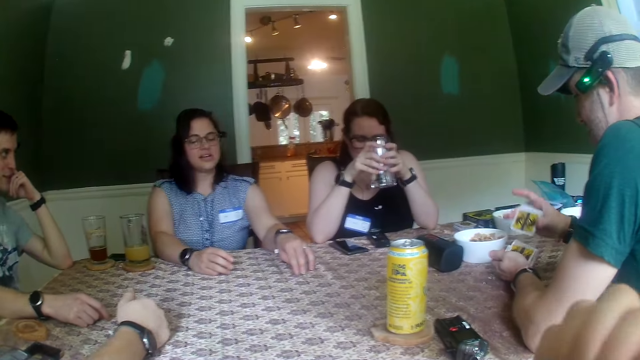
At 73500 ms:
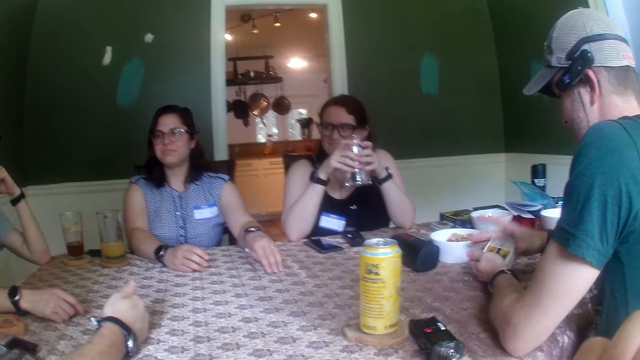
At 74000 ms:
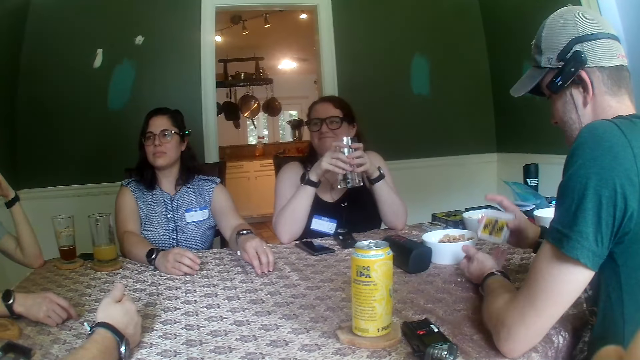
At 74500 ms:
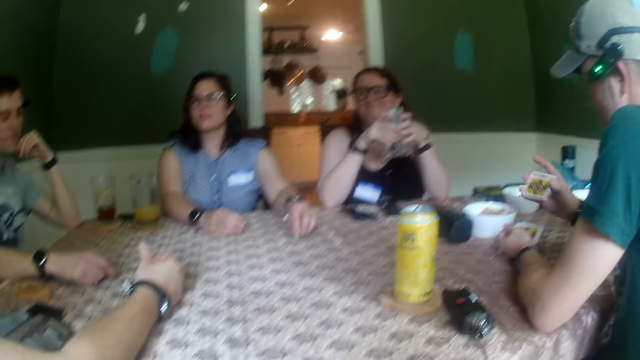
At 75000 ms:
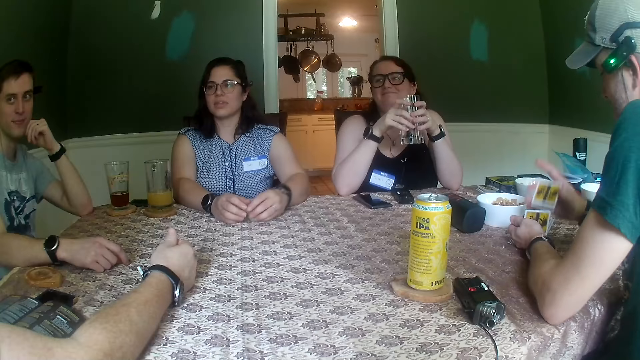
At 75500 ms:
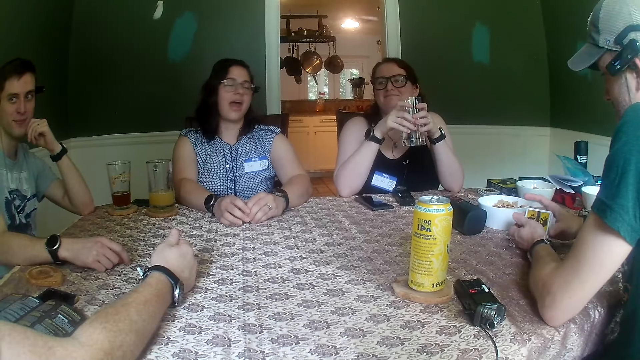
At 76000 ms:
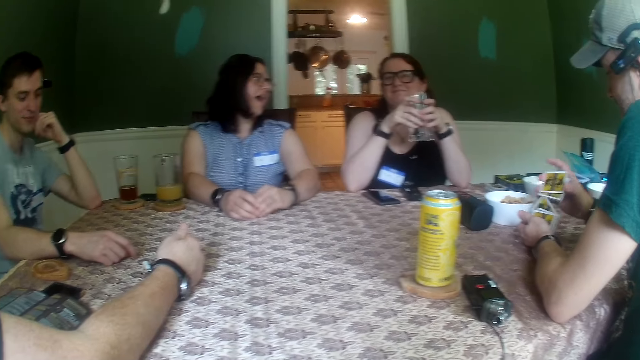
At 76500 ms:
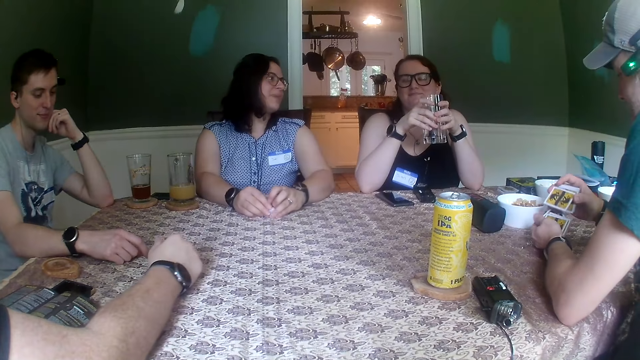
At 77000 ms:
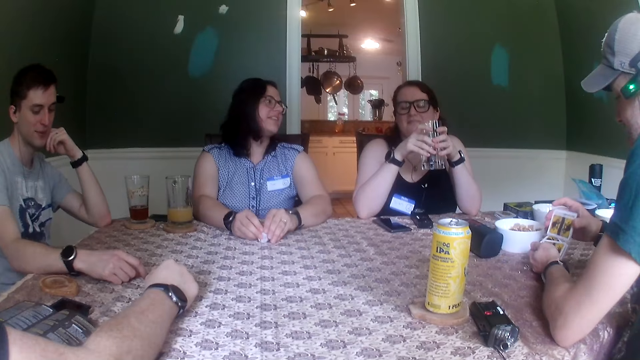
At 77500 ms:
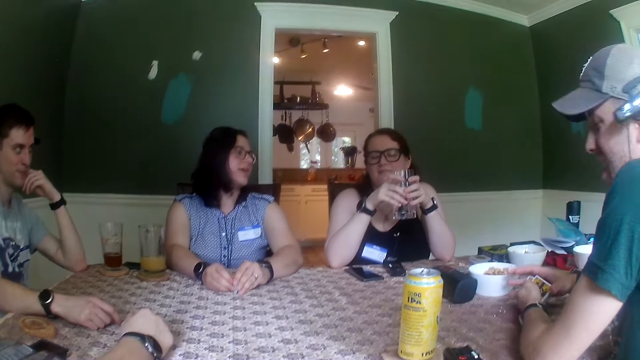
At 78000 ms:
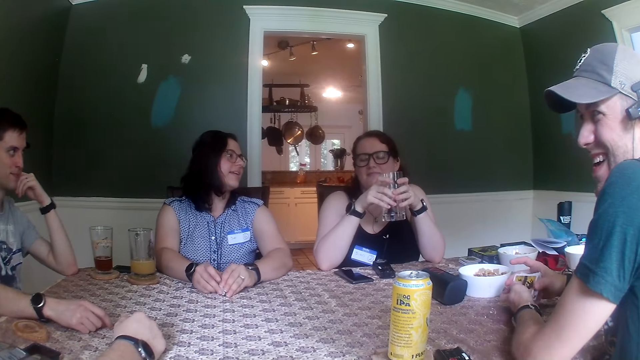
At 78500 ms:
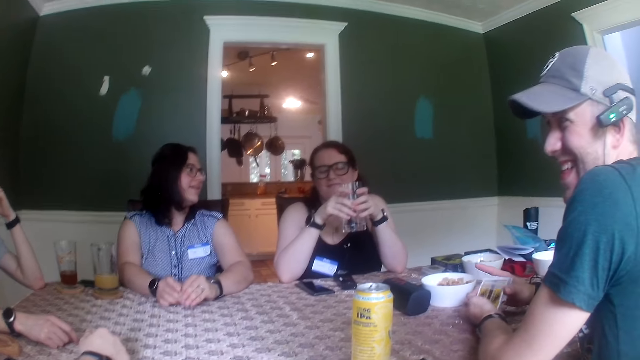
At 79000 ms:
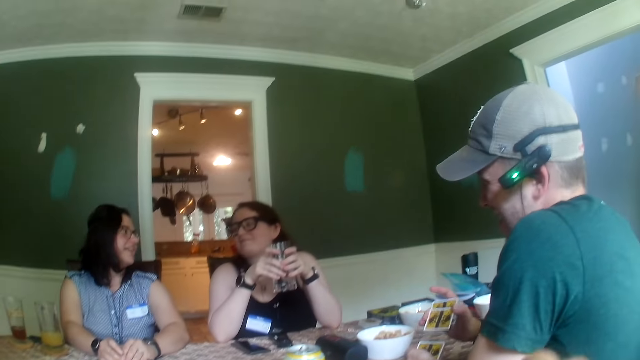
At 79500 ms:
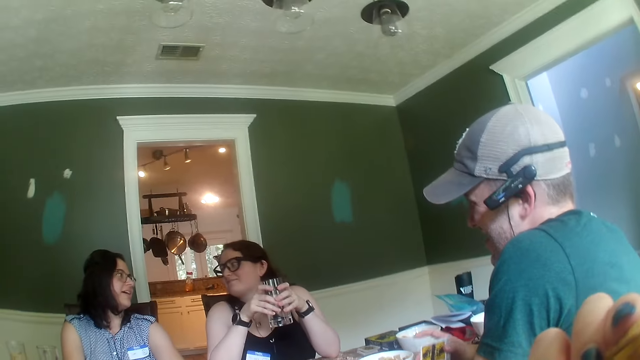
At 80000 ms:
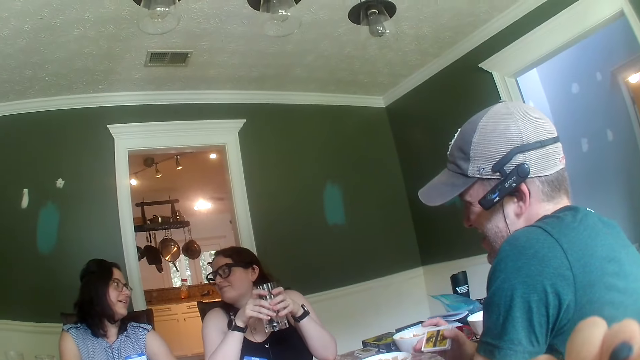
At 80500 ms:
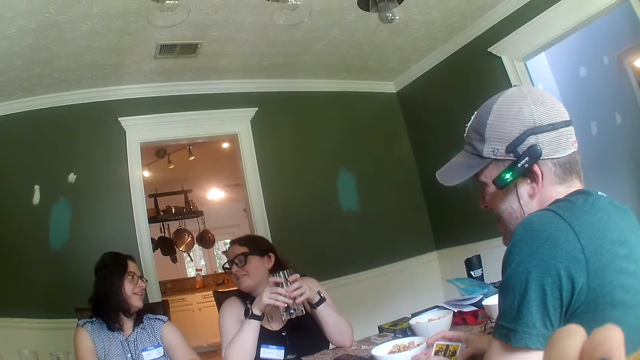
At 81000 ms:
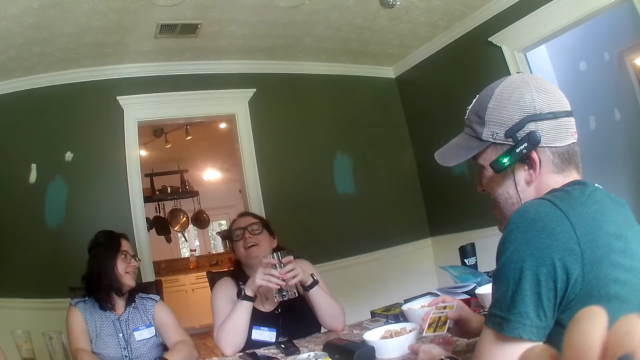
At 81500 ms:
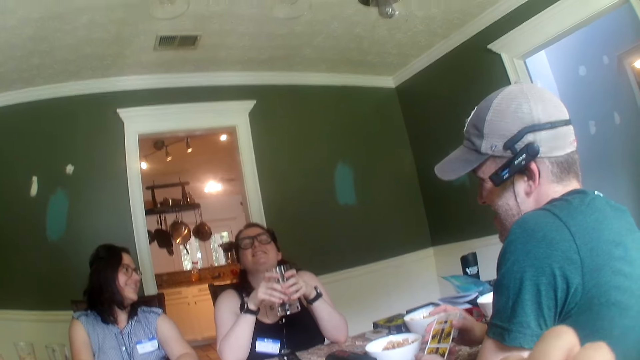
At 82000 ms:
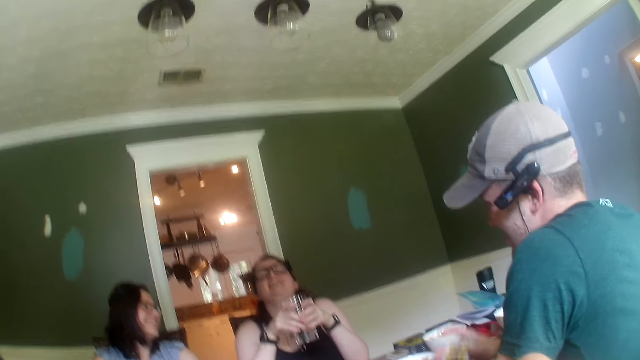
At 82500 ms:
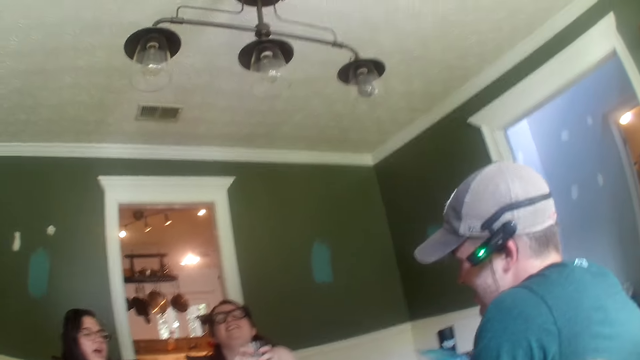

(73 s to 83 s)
The camera wearer raises her right hand towards her face. A man snaps his right fingers. The camera wearer touches her face.

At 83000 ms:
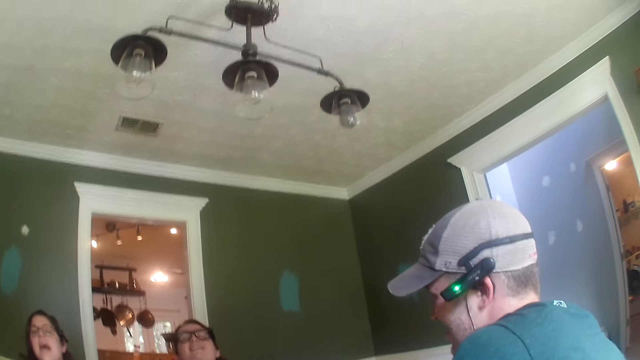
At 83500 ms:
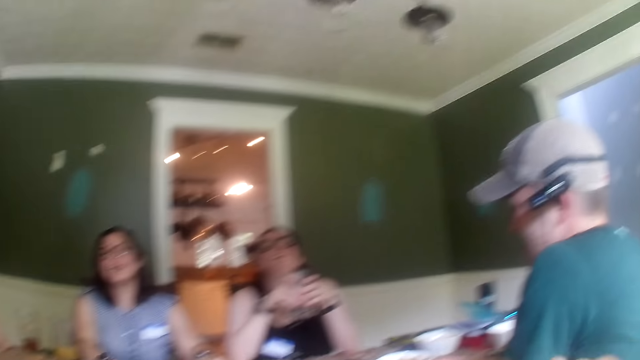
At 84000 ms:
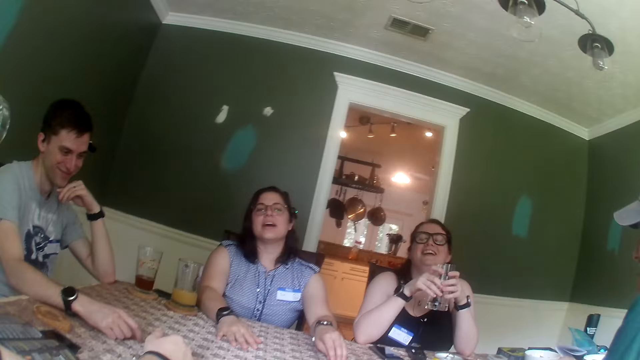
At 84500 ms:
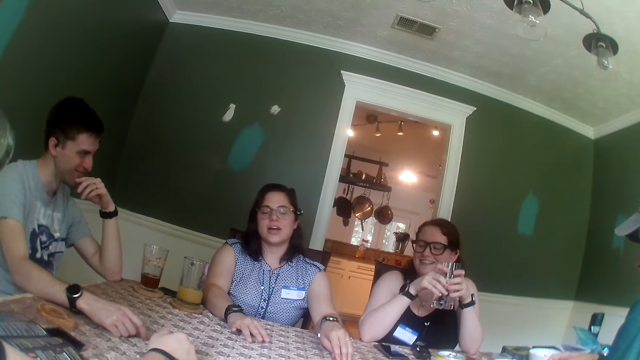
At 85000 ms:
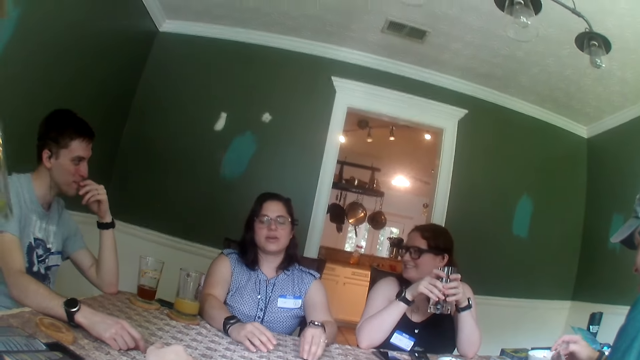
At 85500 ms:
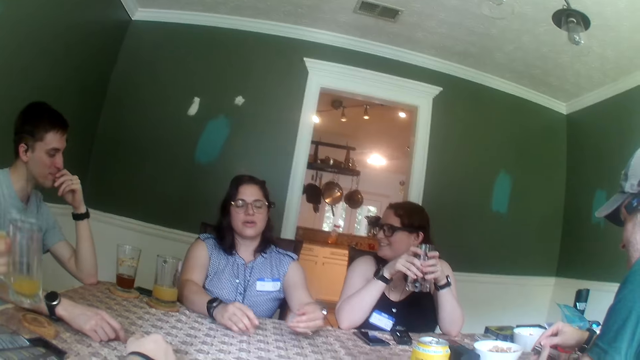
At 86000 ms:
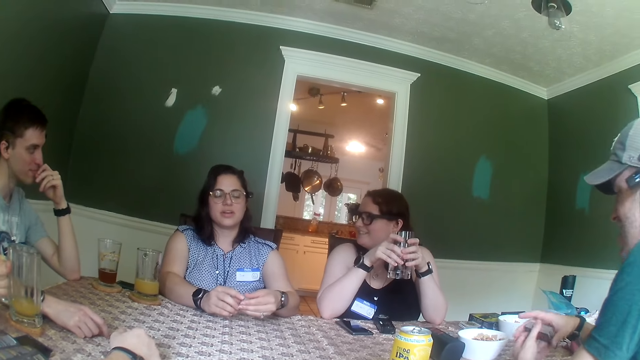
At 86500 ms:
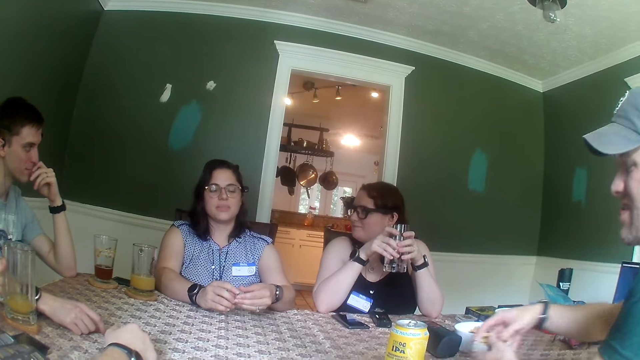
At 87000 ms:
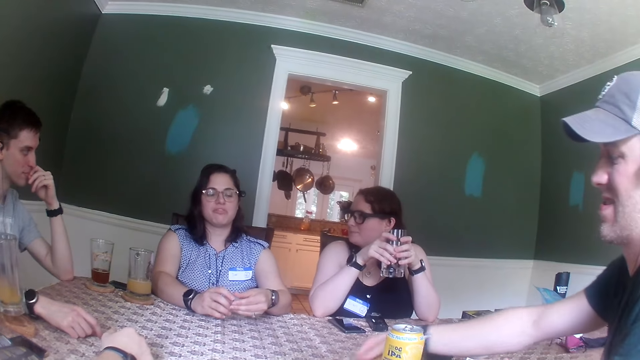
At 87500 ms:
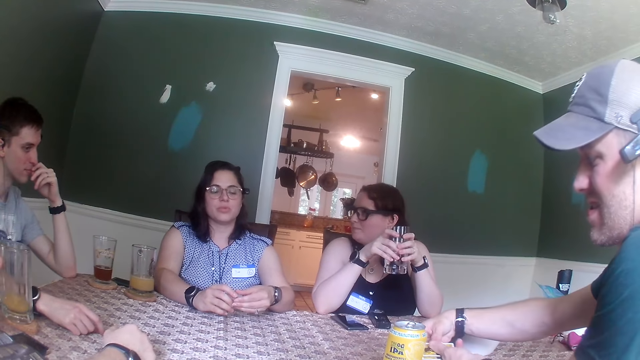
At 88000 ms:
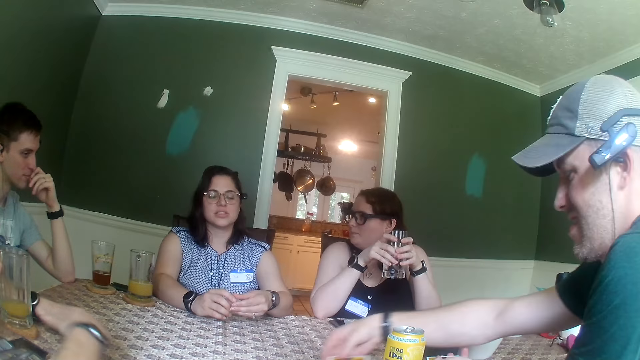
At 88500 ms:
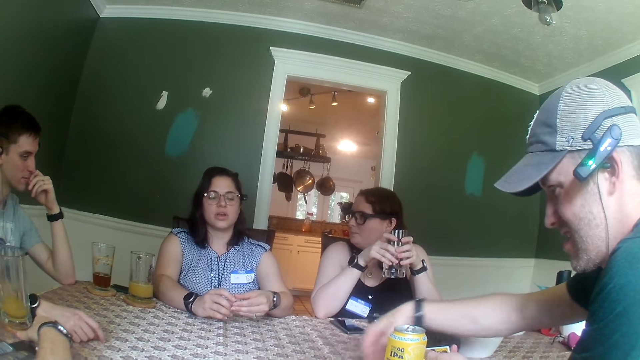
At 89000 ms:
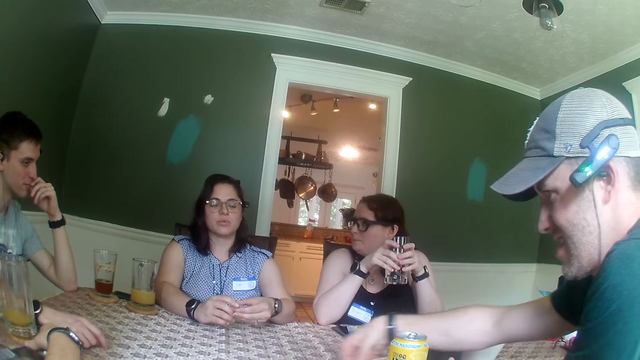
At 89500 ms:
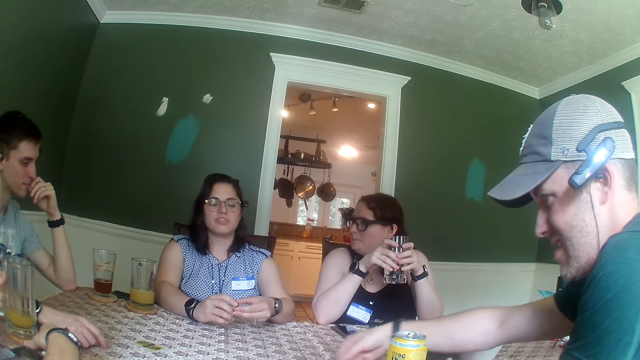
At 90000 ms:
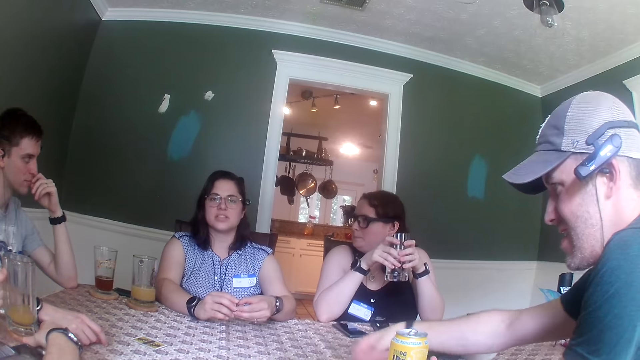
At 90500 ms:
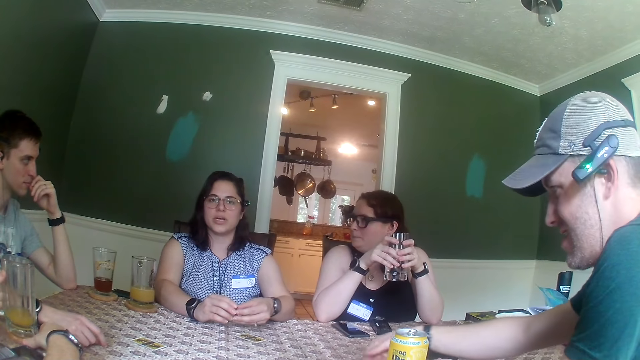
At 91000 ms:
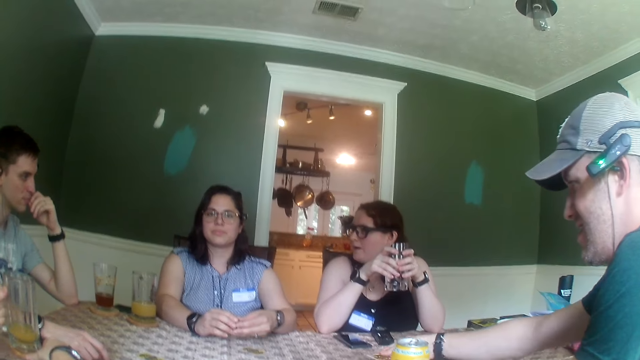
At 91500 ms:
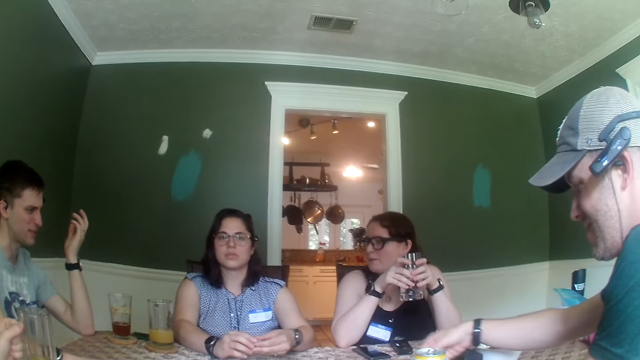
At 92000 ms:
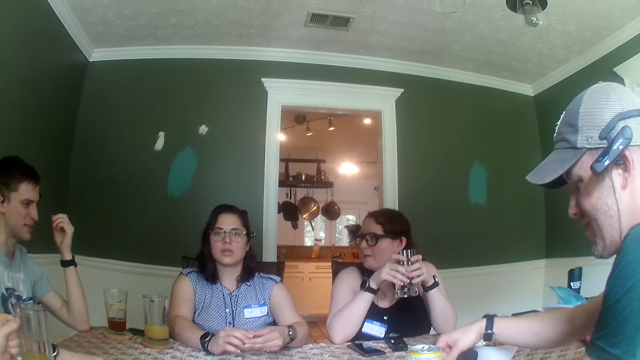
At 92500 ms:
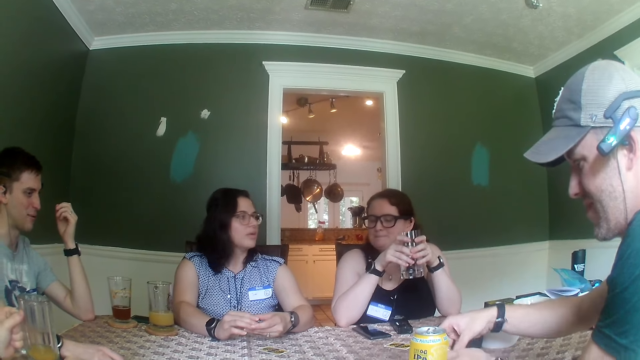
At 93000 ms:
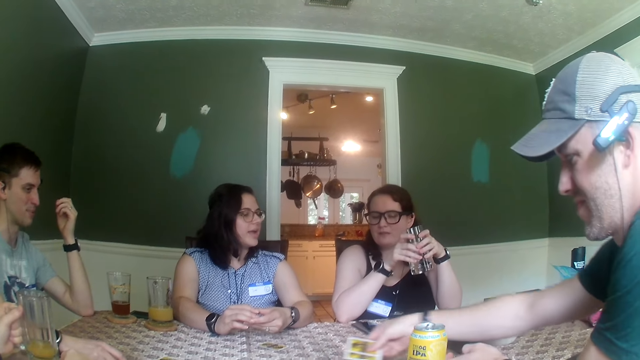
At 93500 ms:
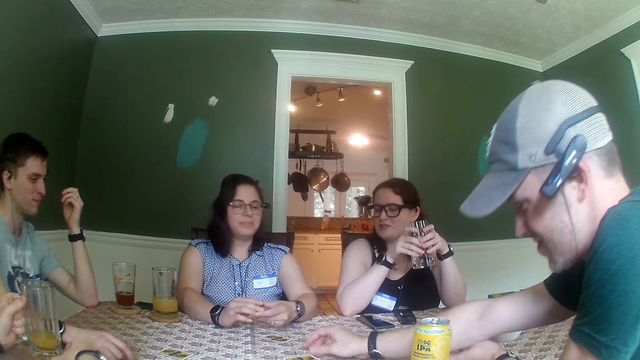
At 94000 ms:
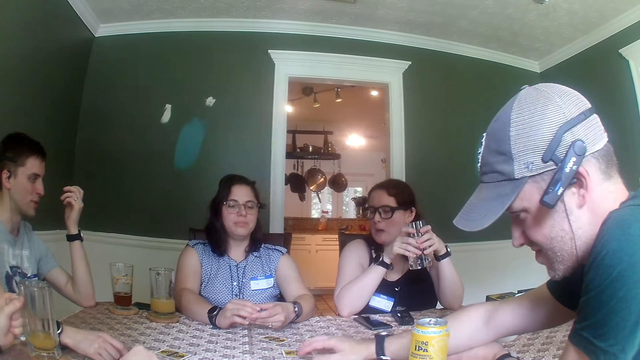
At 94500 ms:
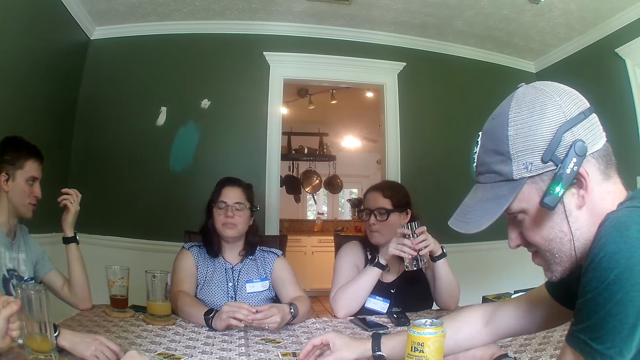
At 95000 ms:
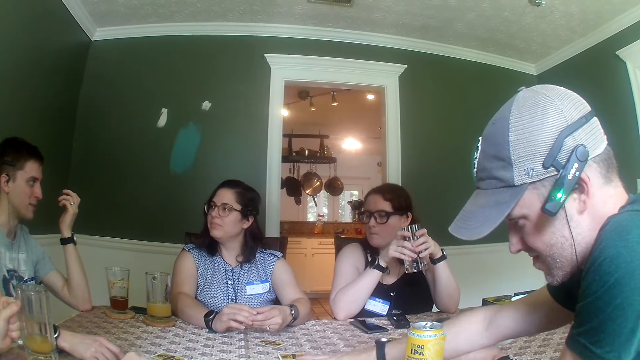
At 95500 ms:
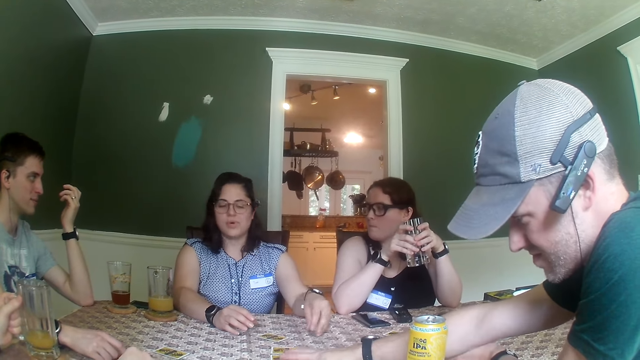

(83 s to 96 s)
A man drinks from the glass of juice in his left hand. The camera wearer looks at a person. The man drops the glass of juice in his left hand on a coaster on the table. Another man picks a card from his left hand with his right hand. The other man distributes cards. The first man adjusts the coaster on the table with his right hand. The other man drops the card on the table with his right hand, picks a card from his left hand with his right hand, drops the card on the table with his right hand, picks the card from his left hand with his right hand, drops the card on the table with his right hand, picks the card from his left hand with his right hand, and drops the card on the table with his right hand.
